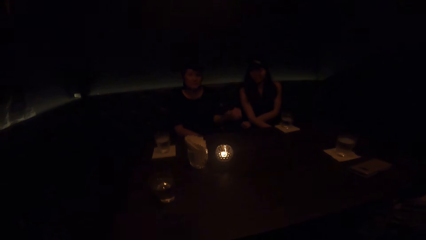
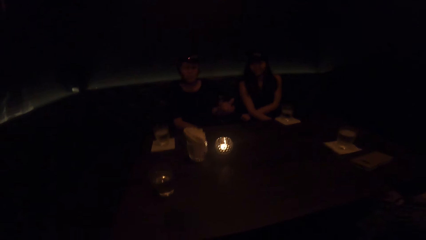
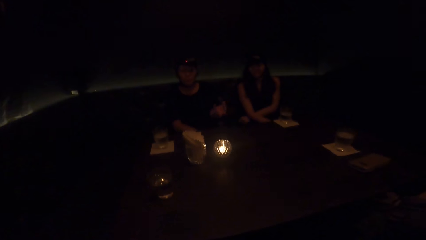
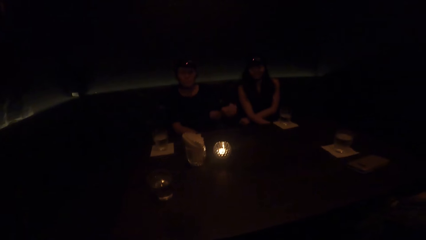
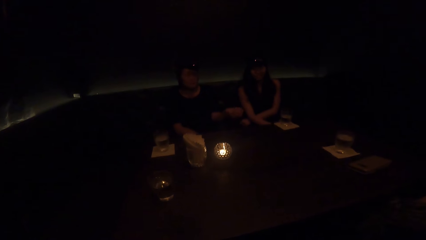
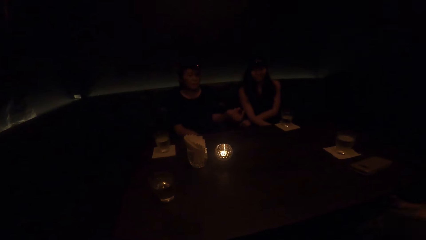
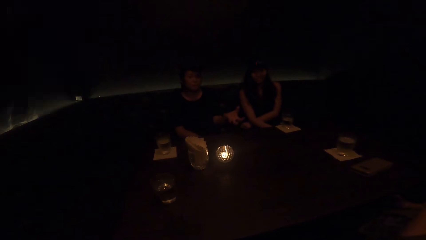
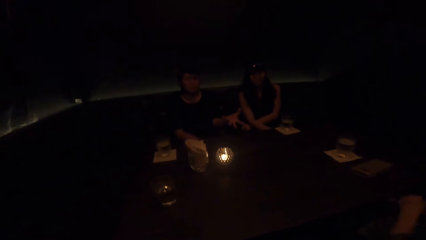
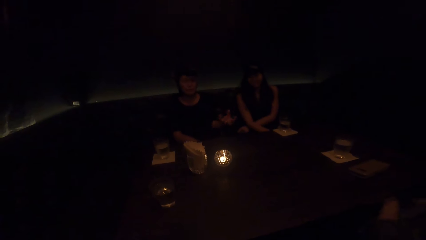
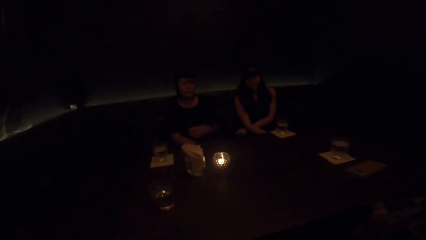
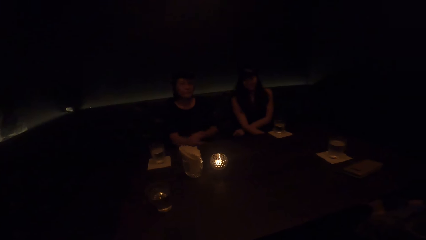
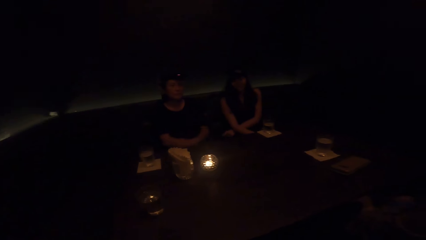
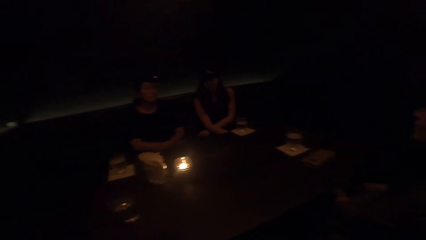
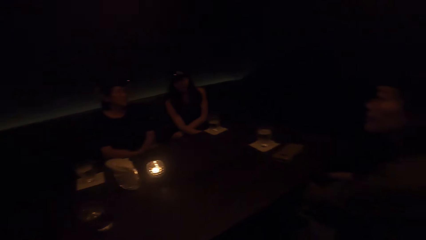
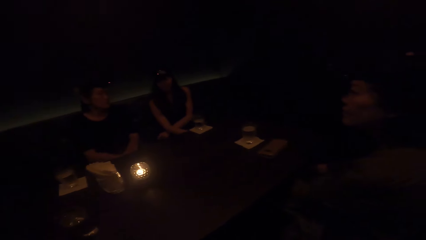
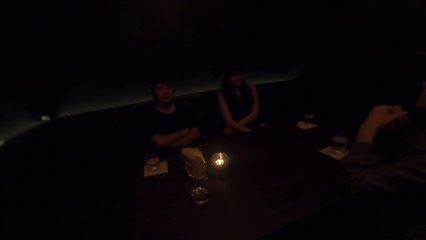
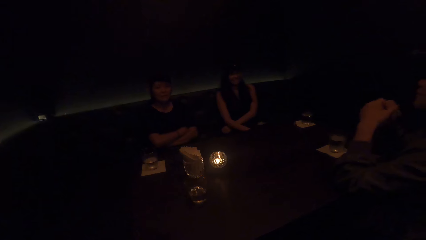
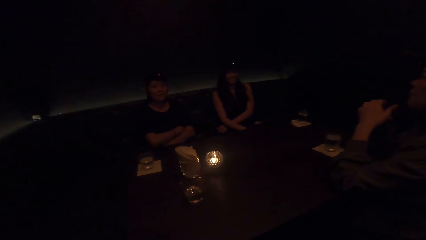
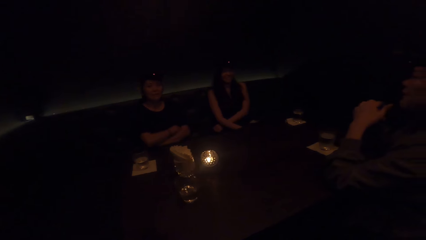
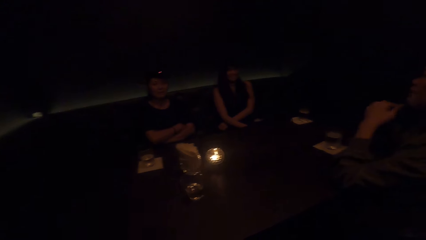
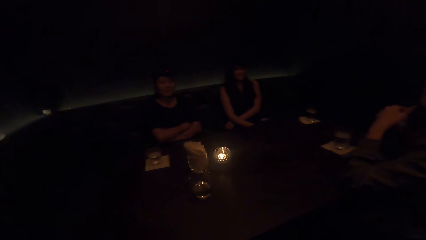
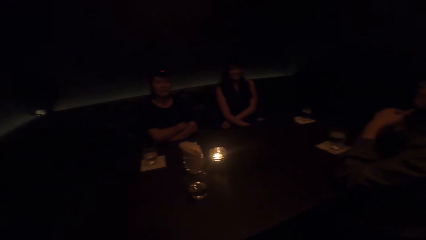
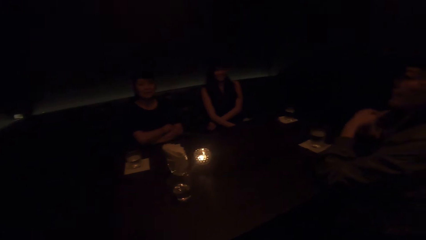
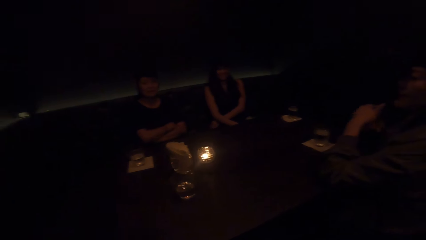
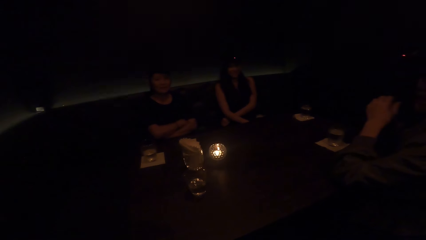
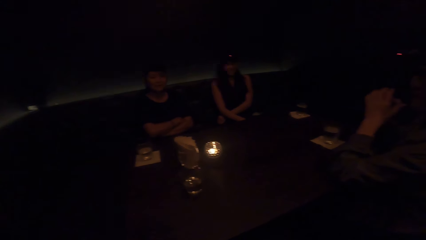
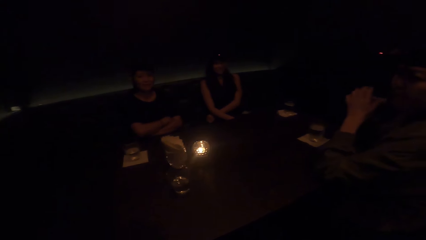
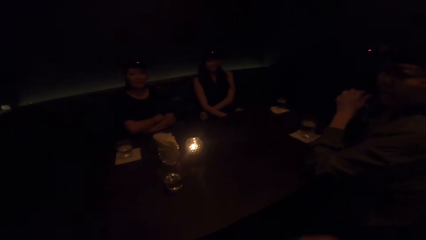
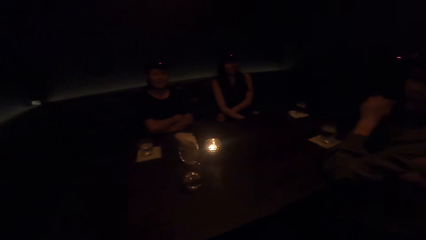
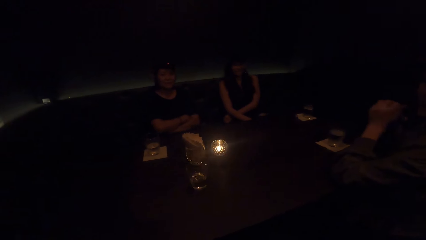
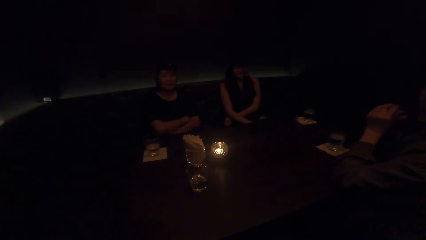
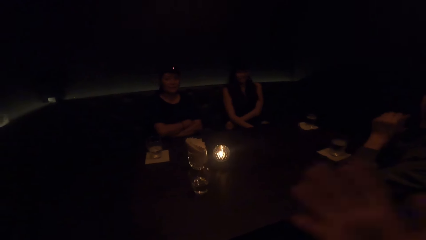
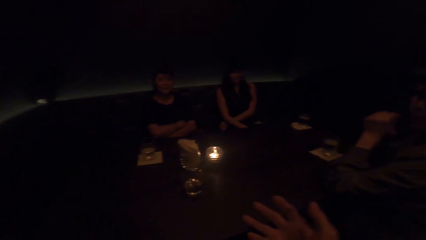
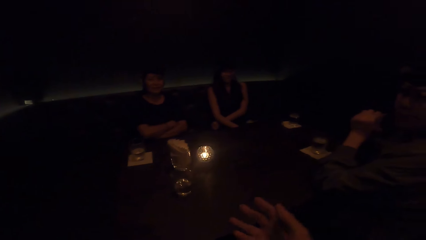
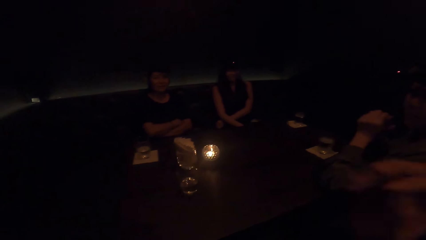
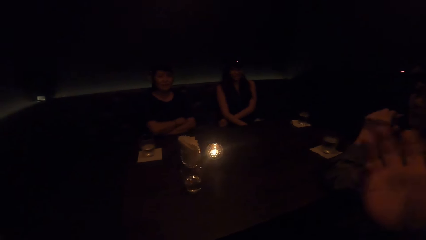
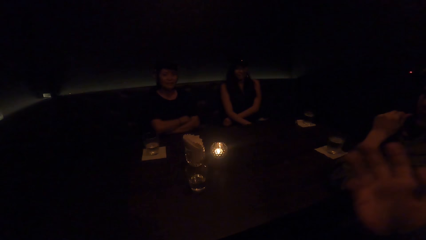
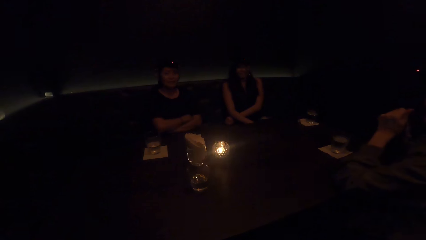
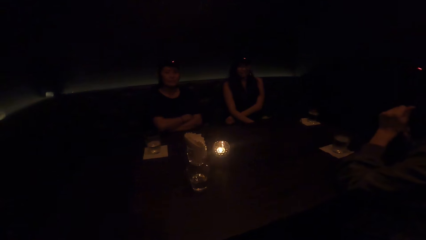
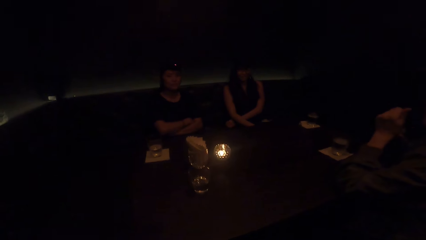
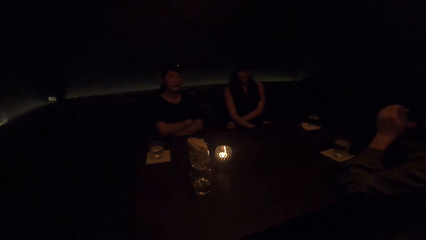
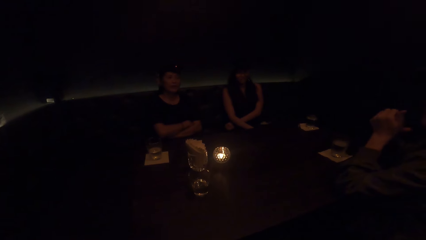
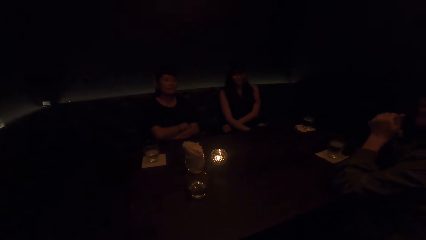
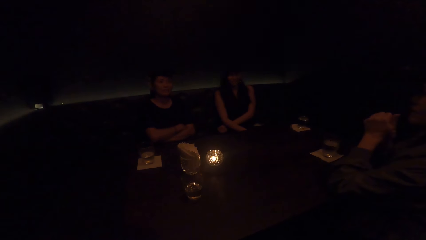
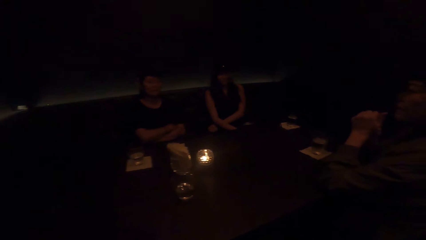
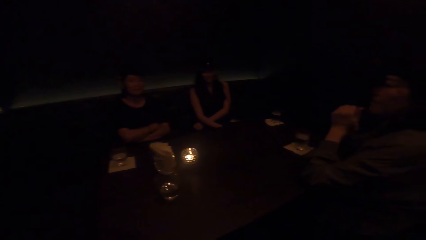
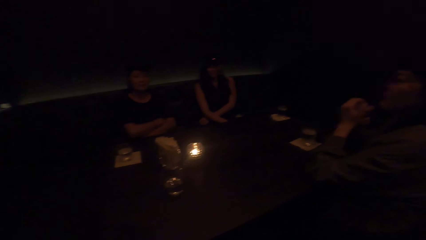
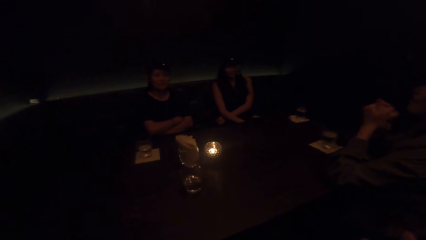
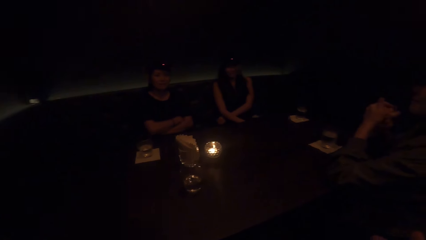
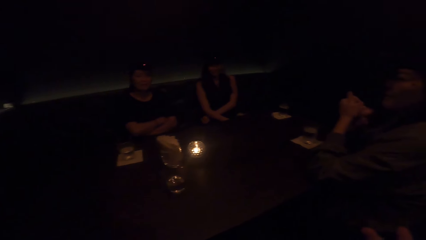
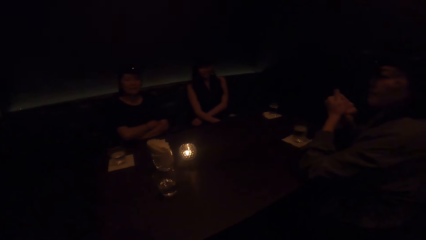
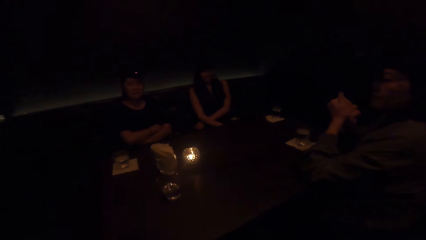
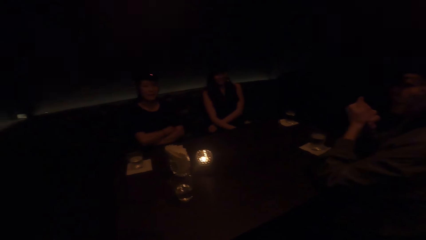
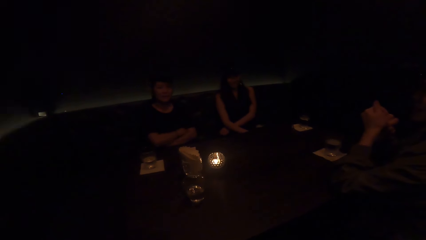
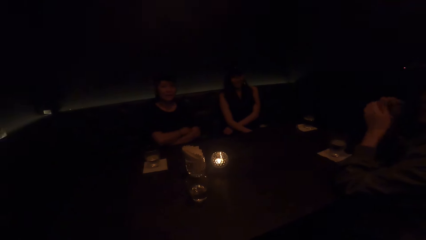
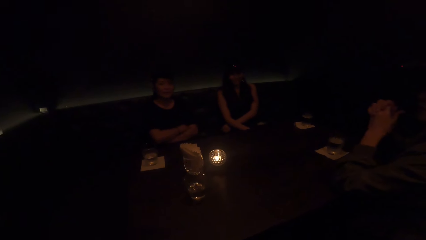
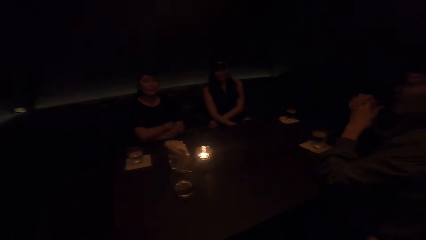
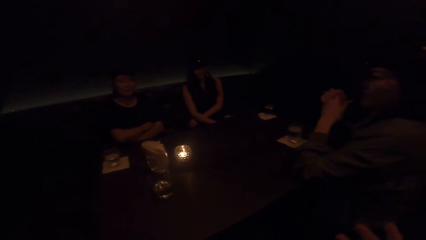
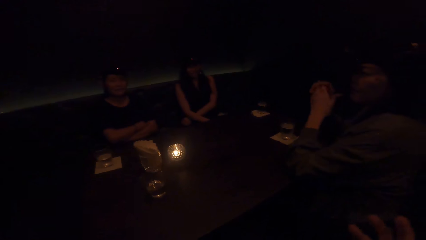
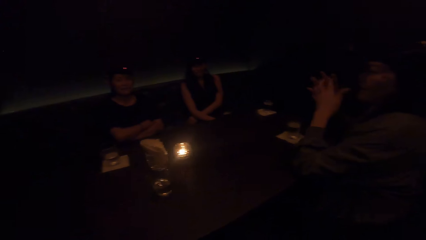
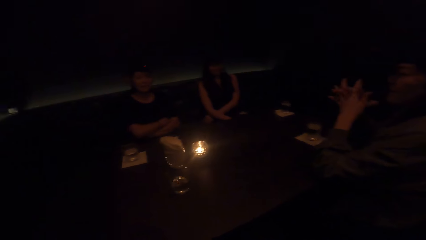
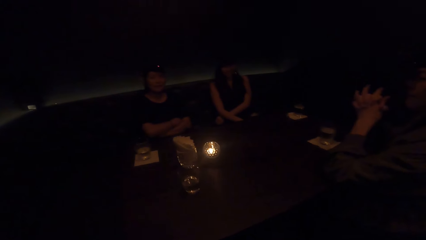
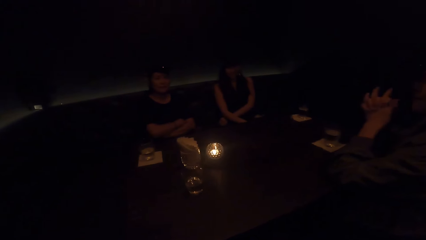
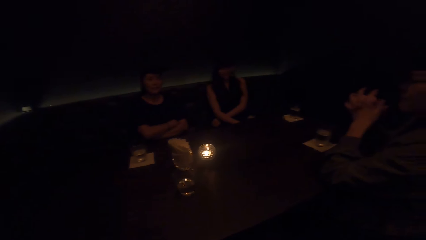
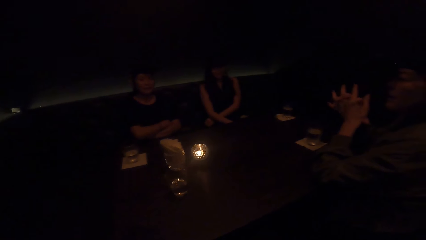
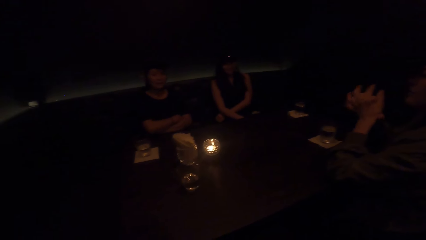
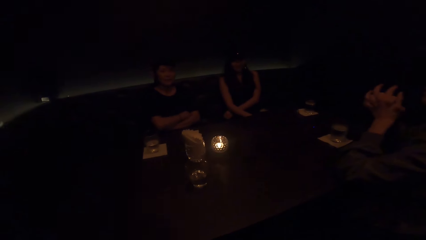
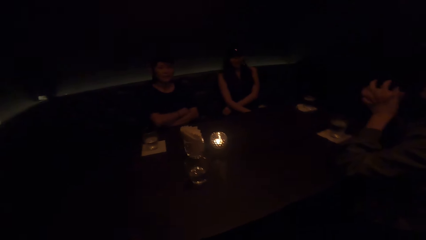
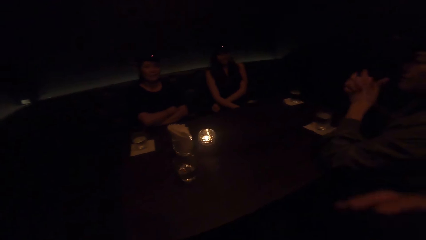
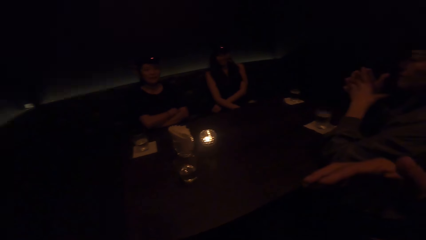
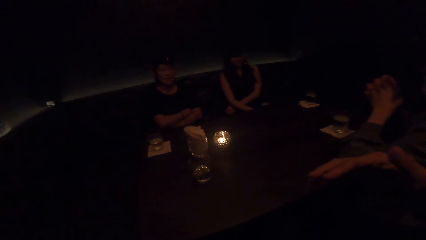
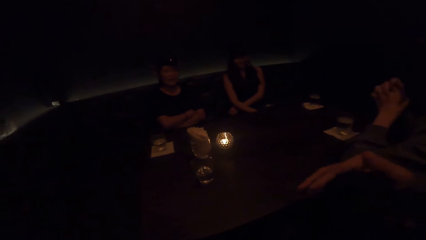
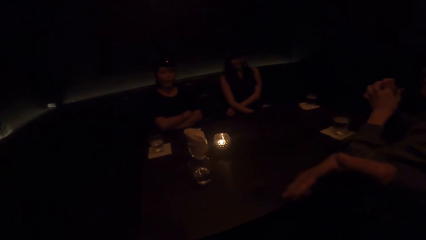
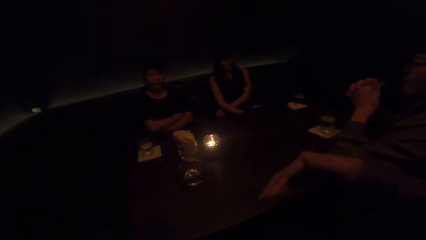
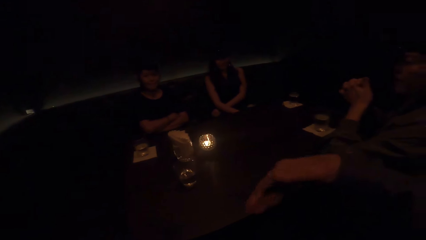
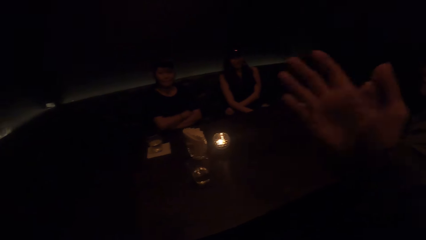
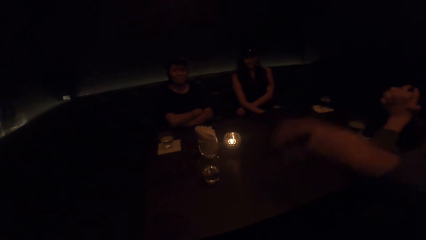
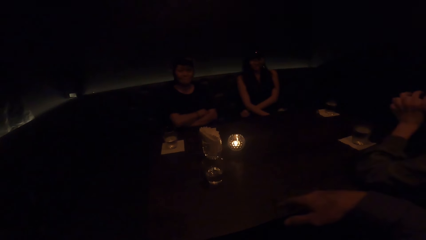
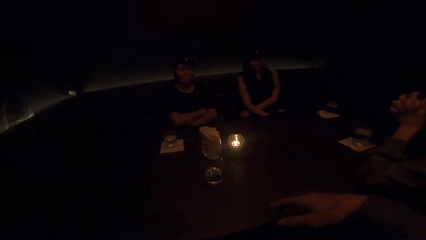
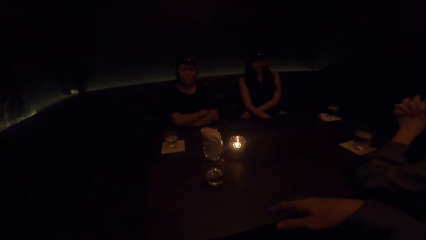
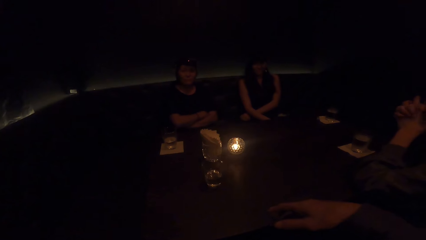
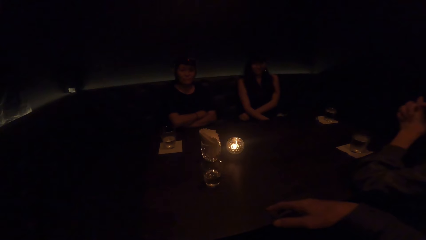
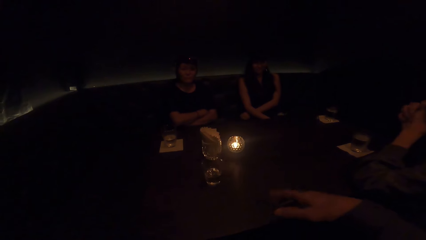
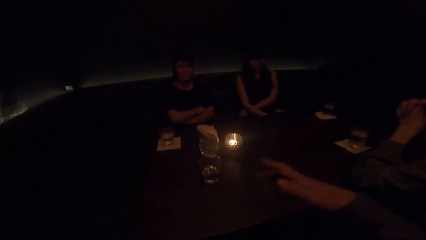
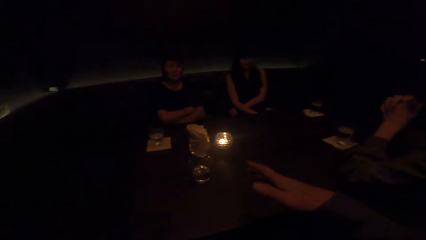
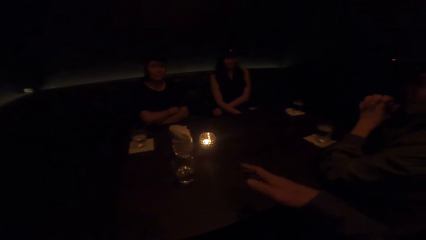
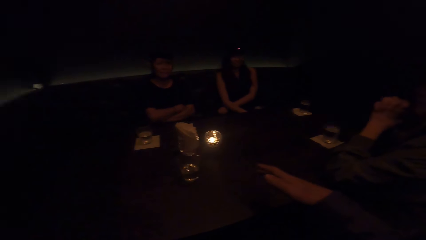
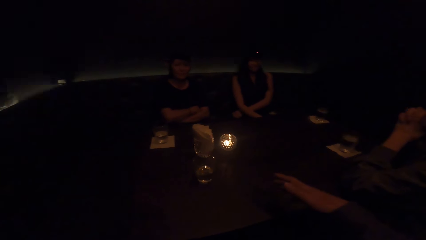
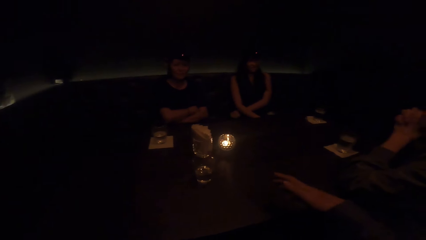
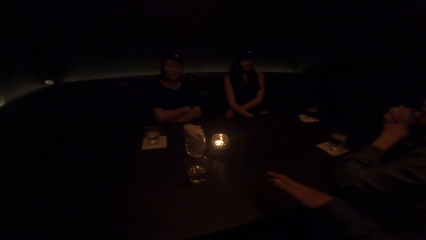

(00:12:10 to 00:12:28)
A person lowers a hand and rubs hands. The camera wearer sways a hand. They demonstrate with the right hand.
